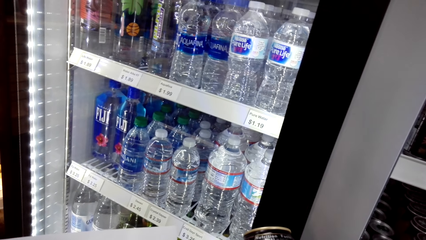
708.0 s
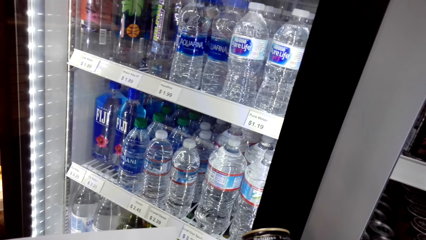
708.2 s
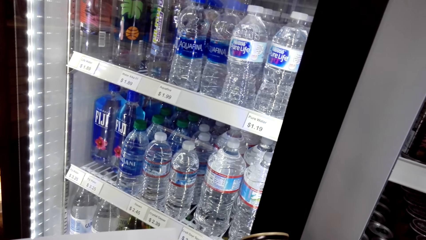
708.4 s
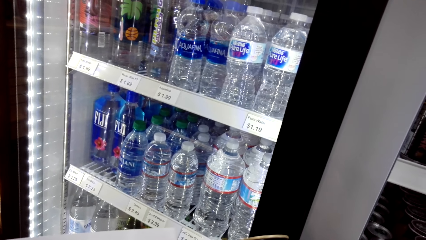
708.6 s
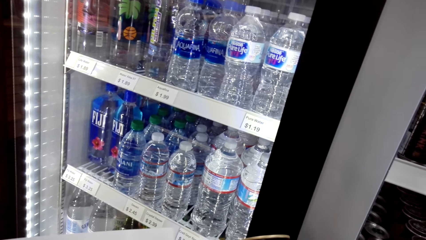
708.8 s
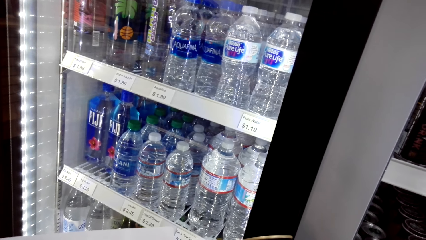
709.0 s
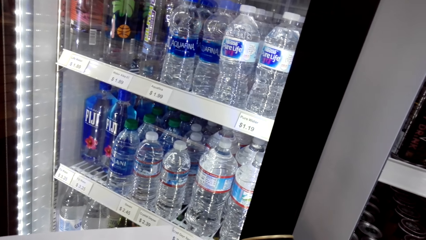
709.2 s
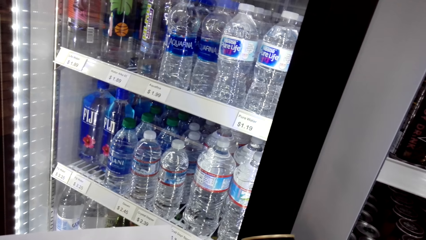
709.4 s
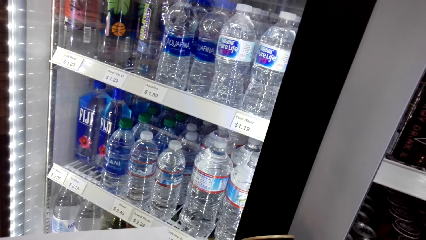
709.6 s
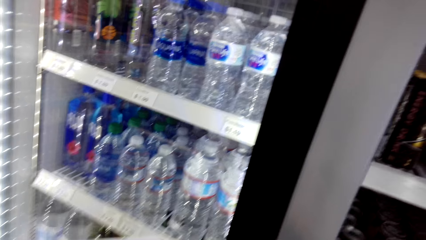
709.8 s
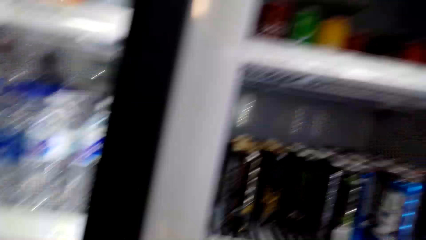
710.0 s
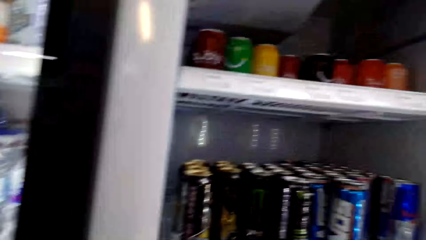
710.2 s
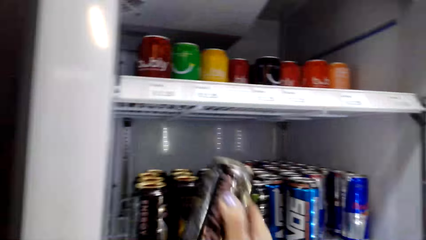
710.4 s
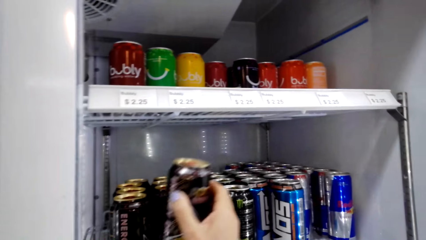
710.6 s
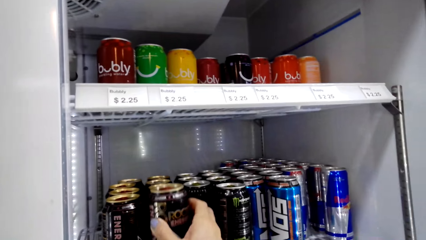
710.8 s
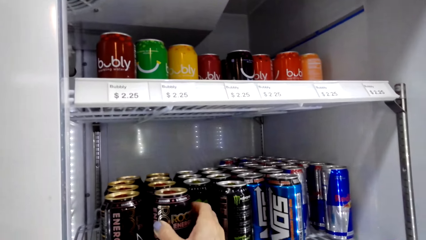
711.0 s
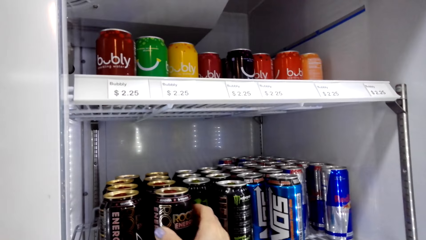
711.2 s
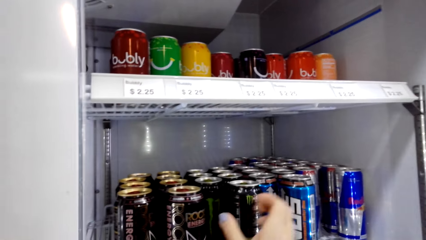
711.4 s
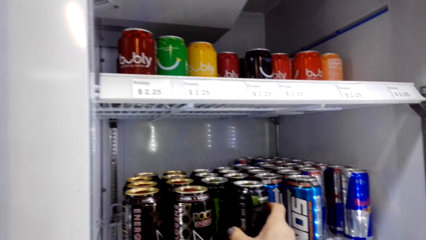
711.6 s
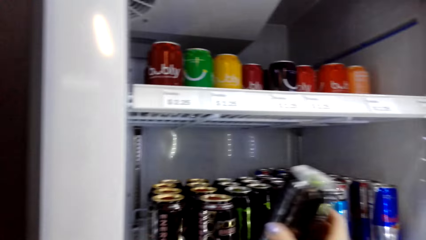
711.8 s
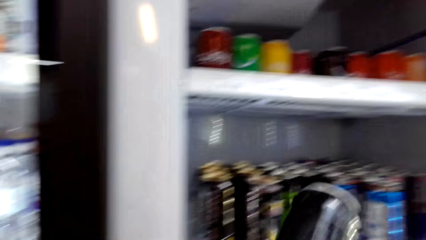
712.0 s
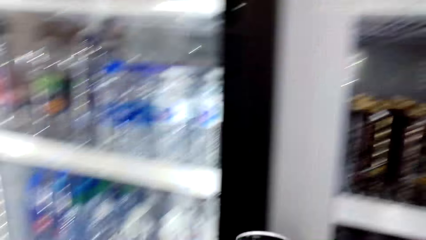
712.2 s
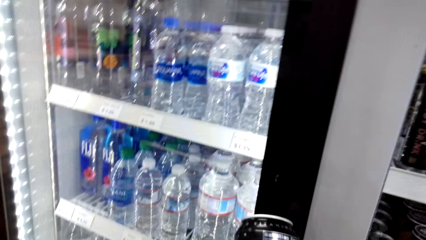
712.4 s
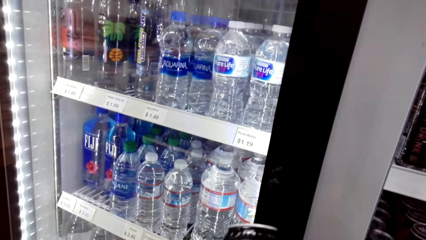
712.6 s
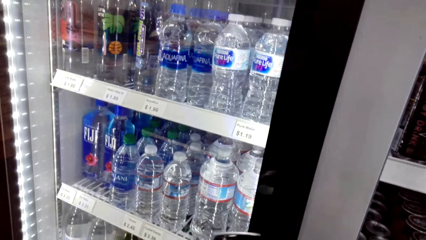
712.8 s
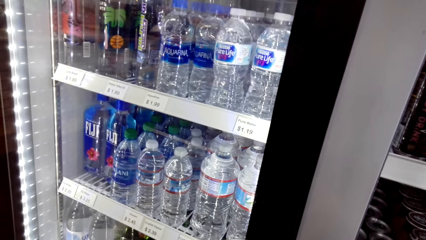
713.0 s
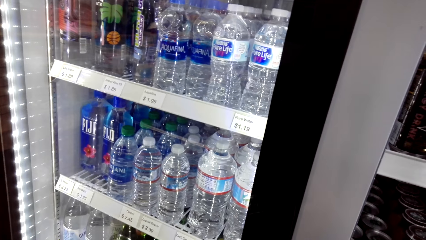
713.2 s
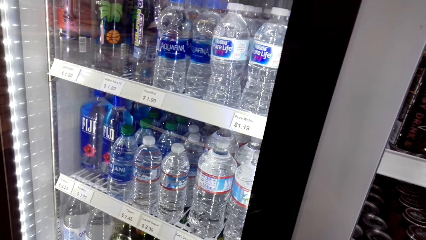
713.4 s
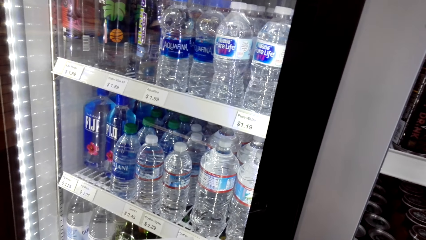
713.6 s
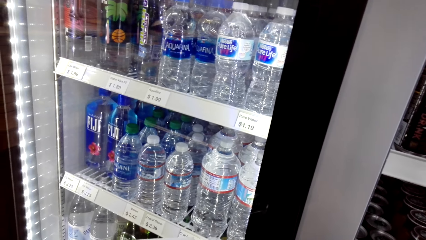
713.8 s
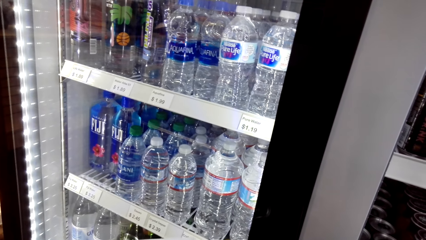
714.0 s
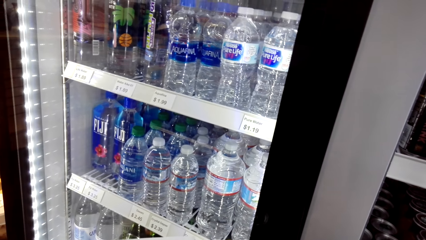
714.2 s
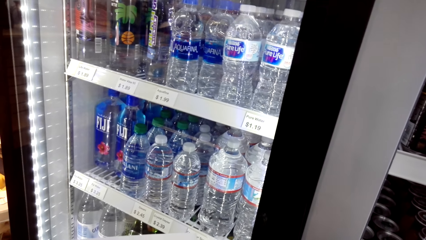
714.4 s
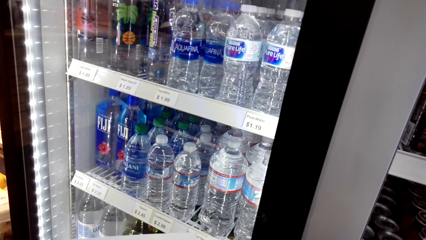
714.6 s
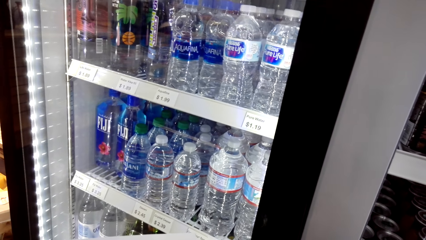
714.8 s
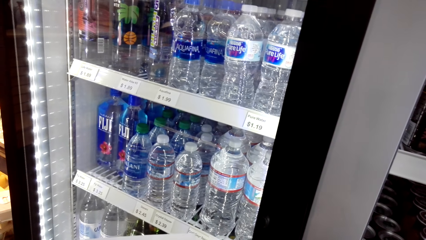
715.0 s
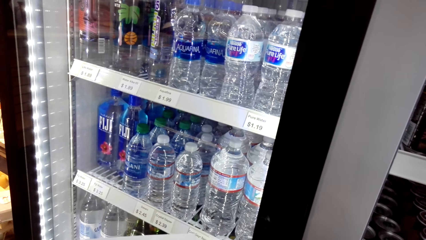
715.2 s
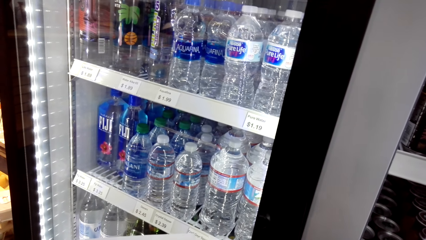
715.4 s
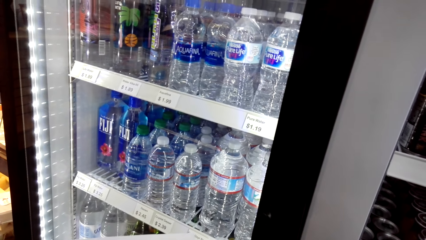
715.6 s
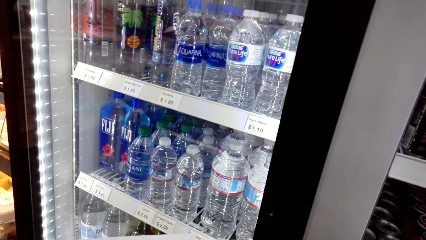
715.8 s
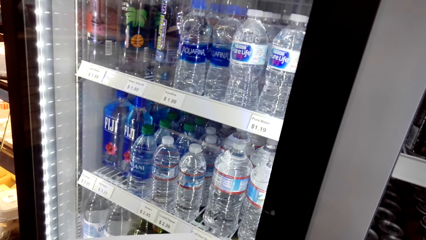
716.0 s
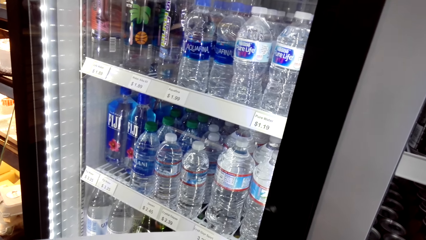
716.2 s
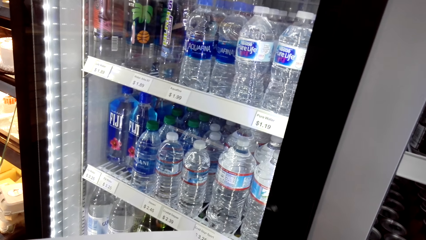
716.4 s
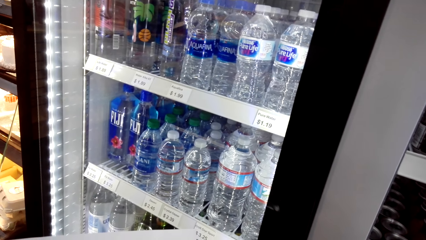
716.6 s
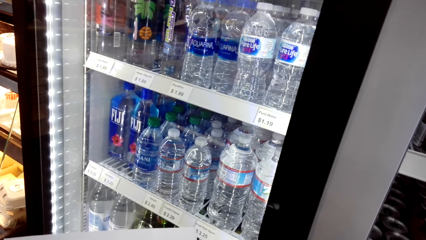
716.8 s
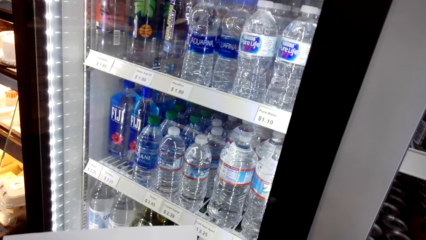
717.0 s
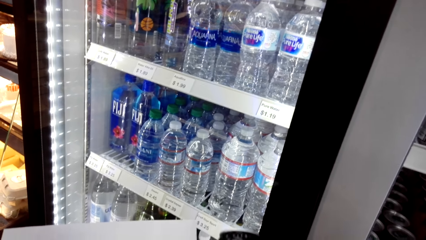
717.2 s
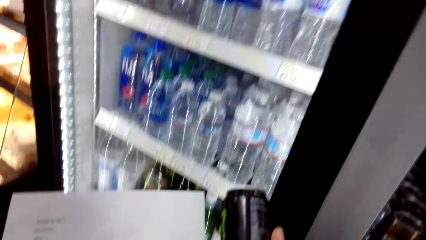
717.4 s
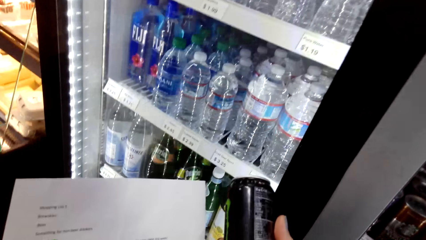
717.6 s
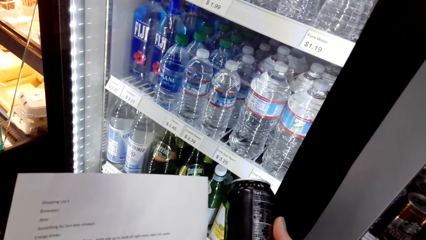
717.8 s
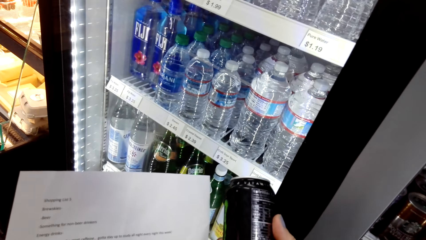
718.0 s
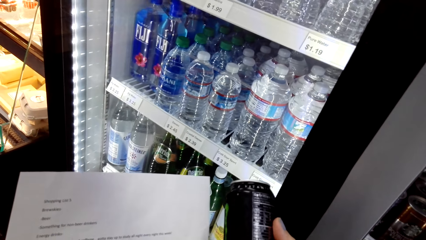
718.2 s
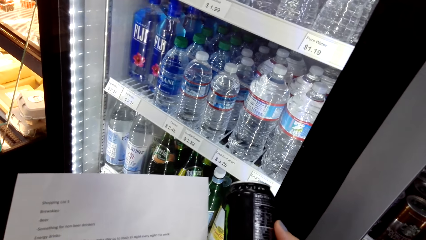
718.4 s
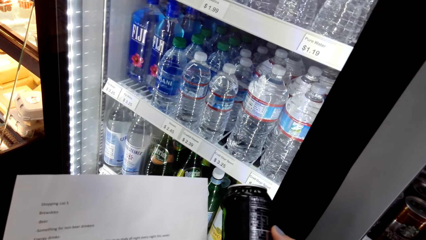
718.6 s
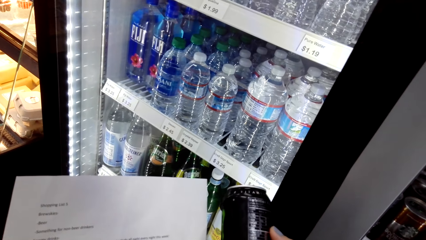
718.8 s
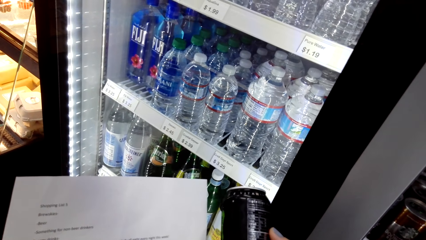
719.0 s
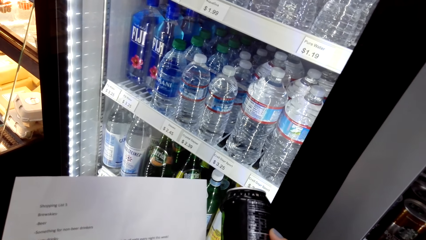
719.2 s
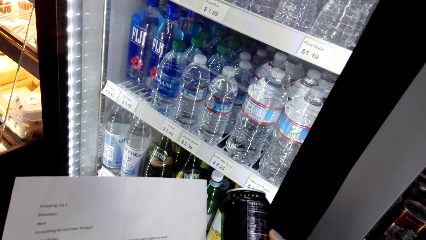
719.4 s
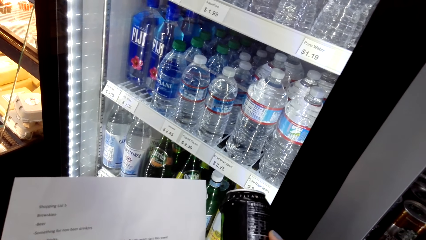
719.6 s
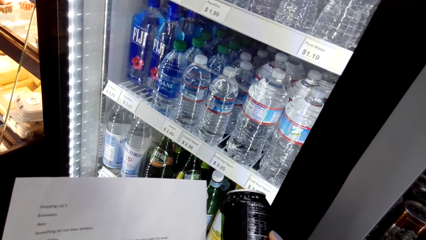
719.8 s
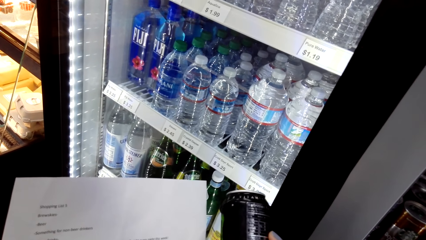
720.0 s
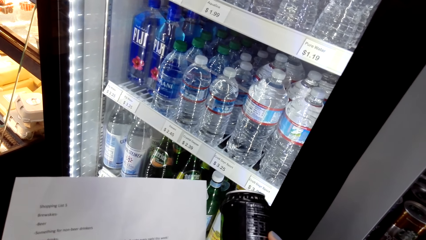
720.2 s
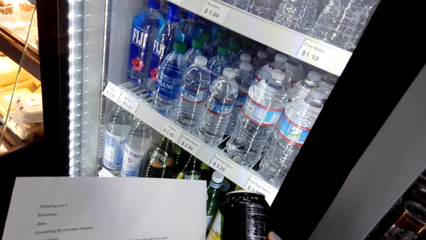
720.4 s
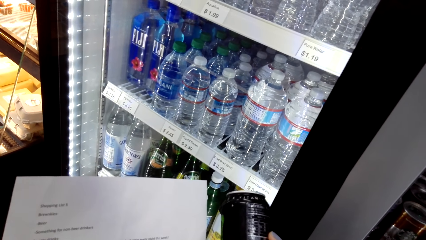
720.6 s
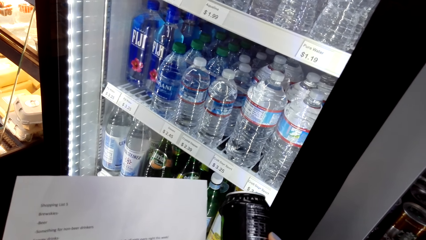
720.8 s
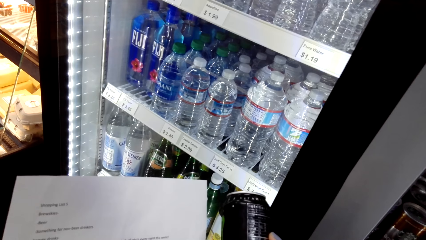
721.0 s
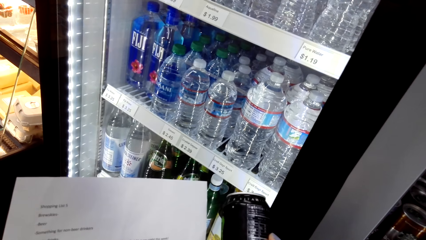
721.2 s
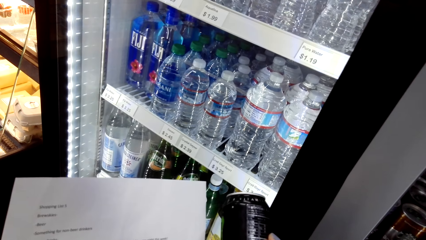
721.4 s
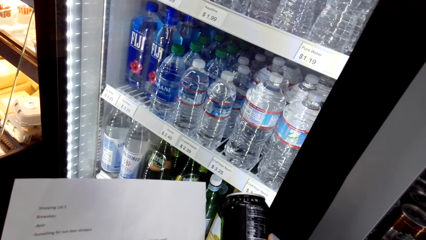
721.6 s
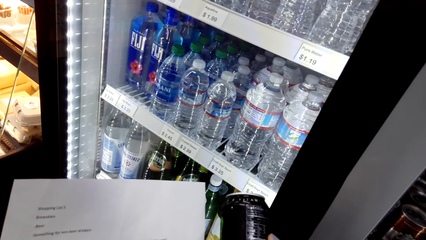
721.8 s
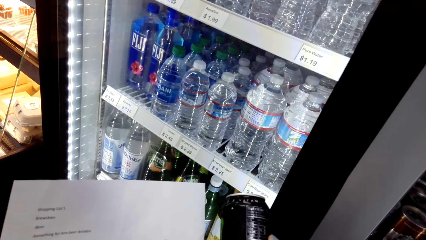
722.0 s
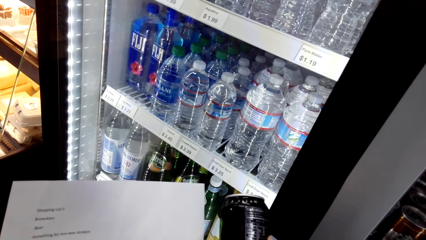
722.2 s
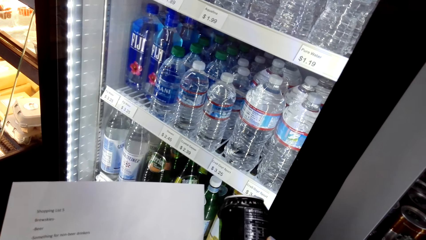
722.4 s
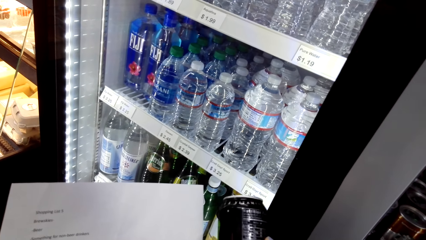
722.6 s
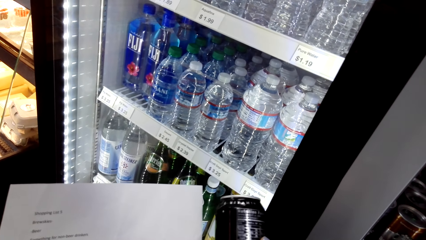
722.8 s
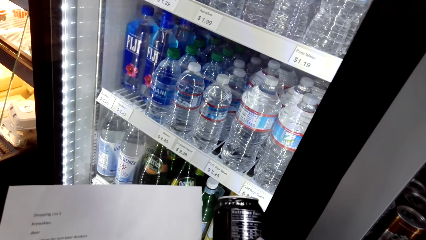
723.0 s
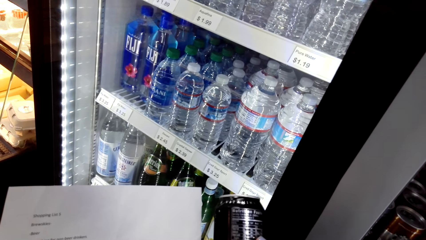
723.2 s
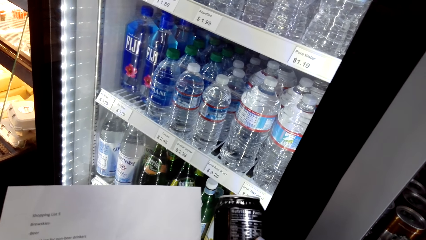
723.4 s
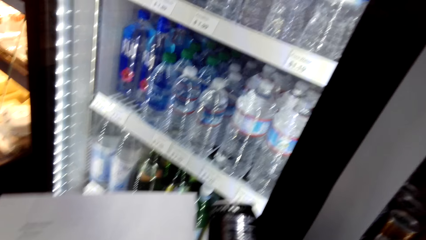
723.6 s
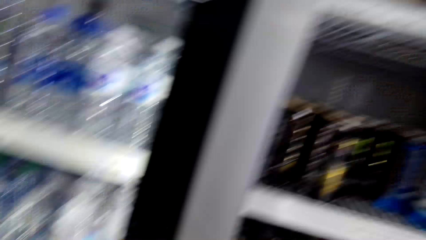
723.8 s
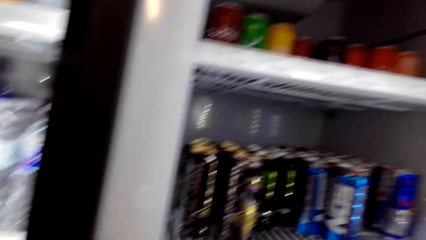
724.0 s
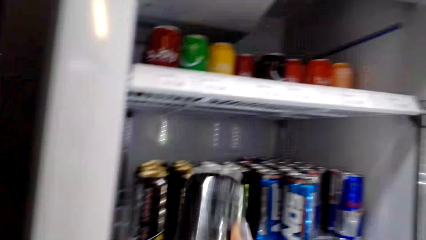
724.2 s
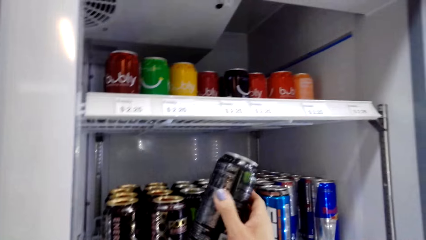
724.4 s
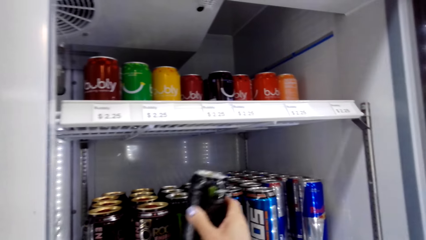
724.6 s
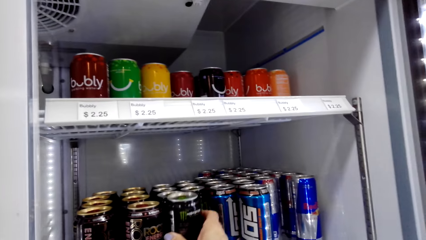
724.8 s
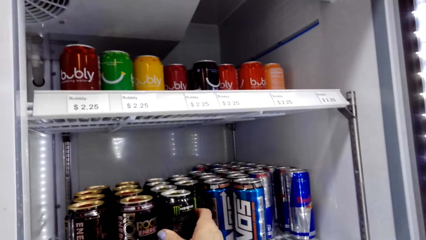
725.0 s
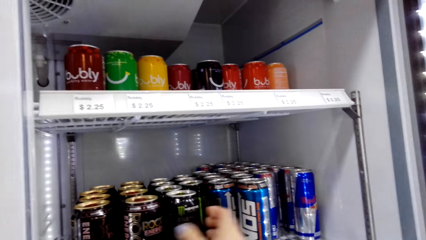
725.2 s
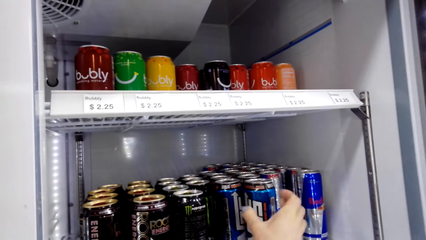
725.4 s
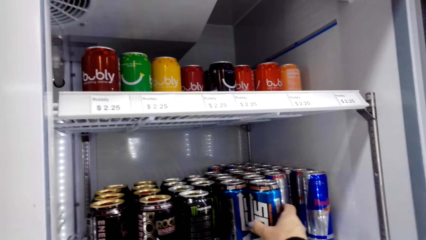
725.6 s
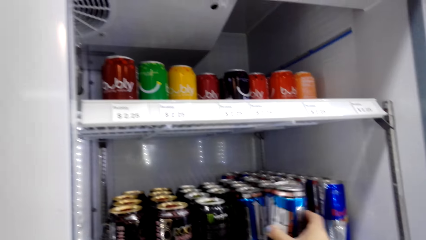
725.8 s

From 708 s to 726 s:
The camera wearer looks around a fridge. They put a drink or can in the fridge. They pick up the drink from the fridge. They look around the fridge. They look at a piece of paper. They examine the can. They put the drink in the fridge.
